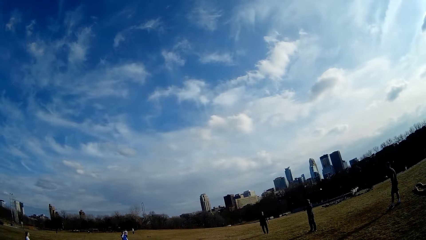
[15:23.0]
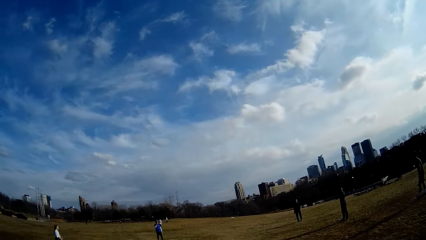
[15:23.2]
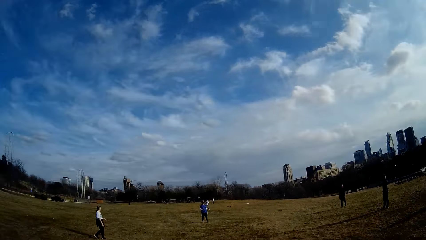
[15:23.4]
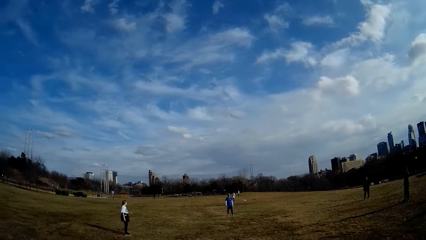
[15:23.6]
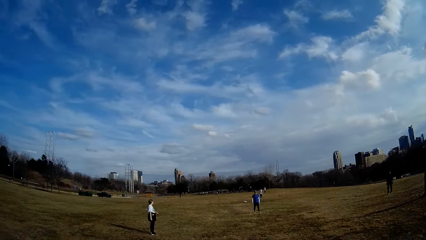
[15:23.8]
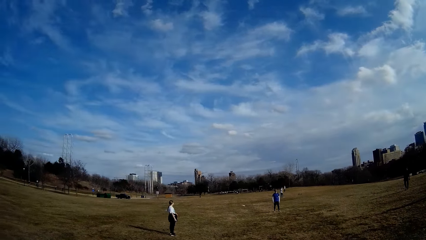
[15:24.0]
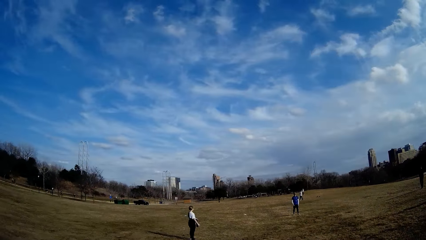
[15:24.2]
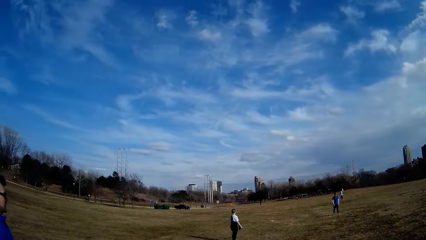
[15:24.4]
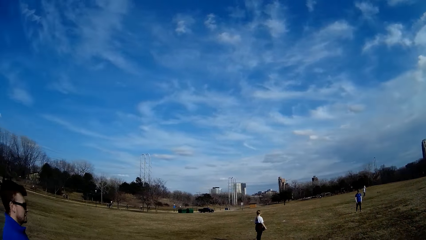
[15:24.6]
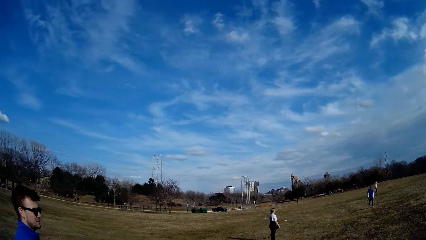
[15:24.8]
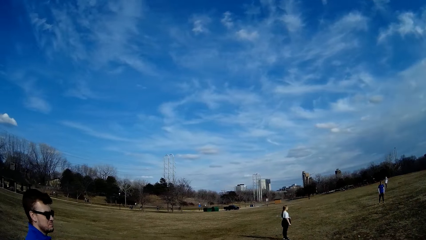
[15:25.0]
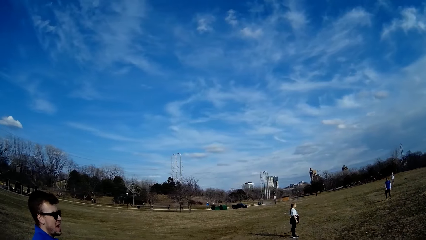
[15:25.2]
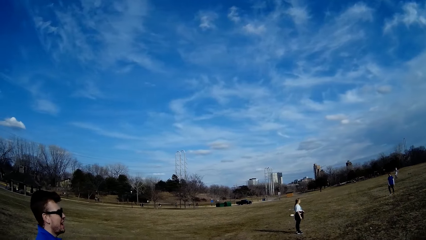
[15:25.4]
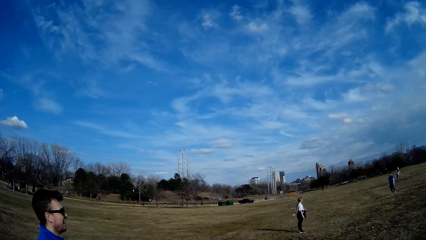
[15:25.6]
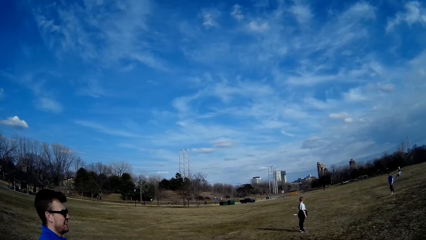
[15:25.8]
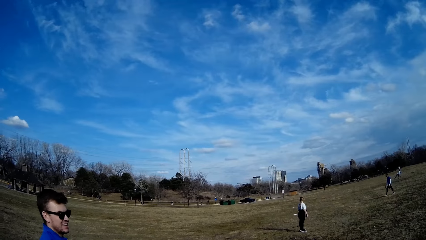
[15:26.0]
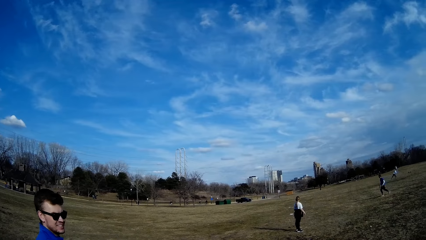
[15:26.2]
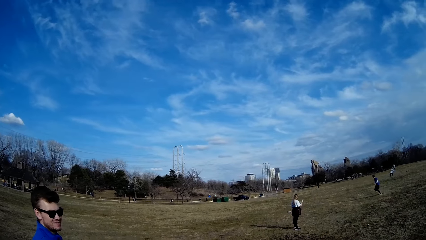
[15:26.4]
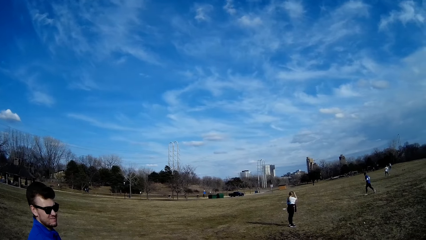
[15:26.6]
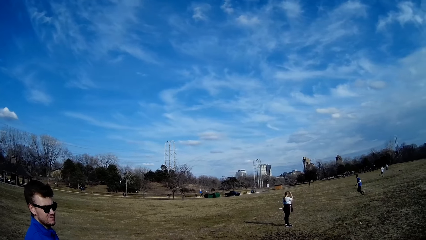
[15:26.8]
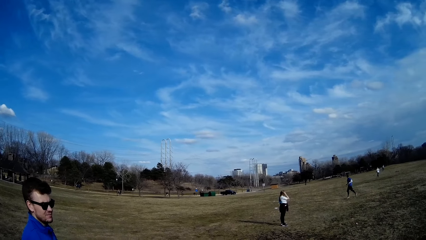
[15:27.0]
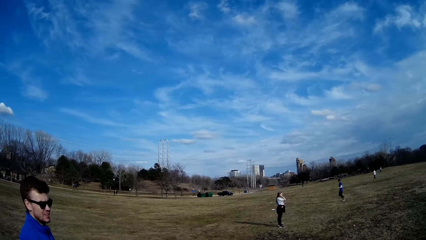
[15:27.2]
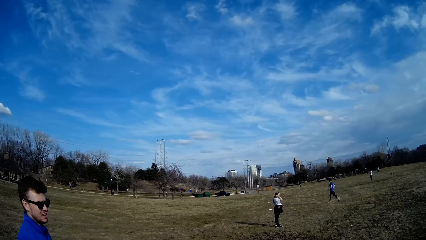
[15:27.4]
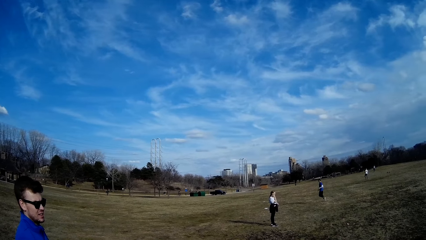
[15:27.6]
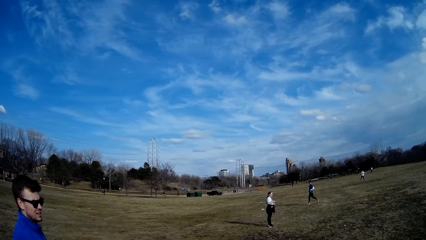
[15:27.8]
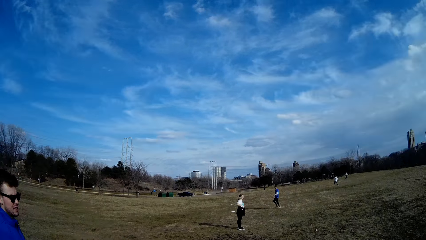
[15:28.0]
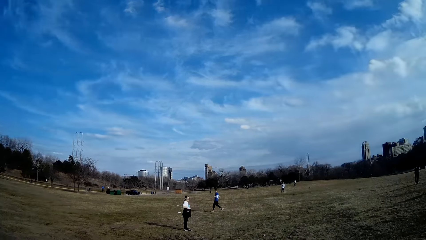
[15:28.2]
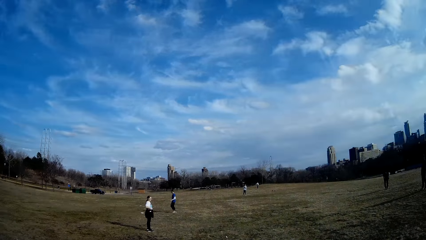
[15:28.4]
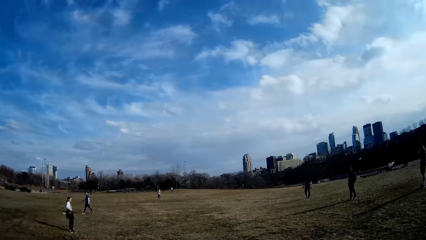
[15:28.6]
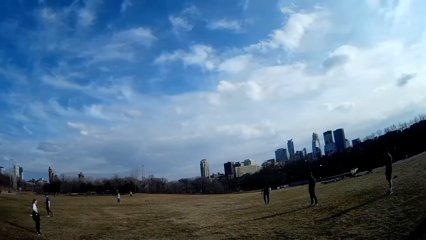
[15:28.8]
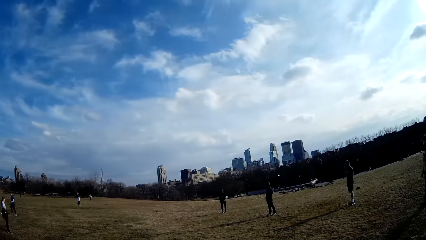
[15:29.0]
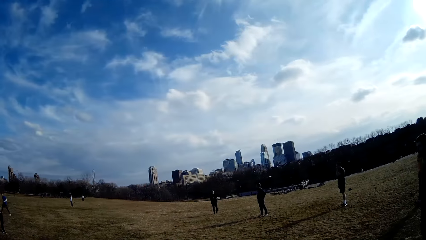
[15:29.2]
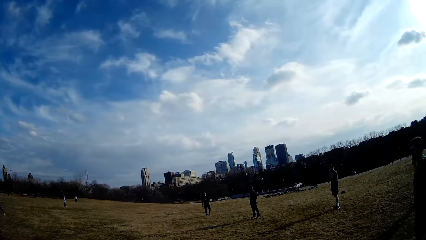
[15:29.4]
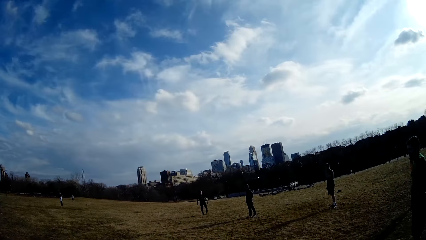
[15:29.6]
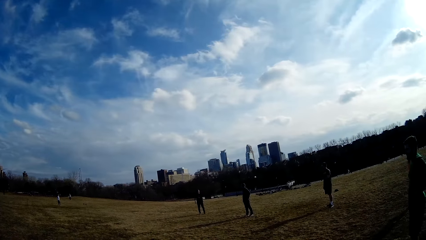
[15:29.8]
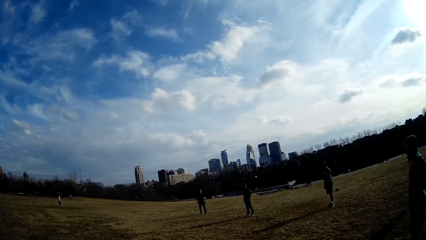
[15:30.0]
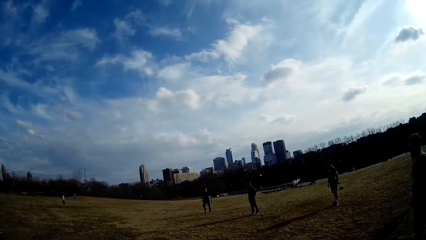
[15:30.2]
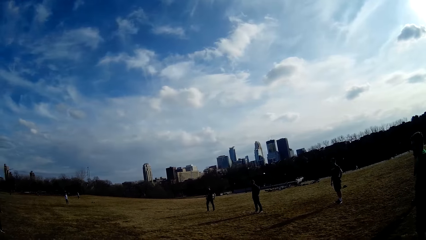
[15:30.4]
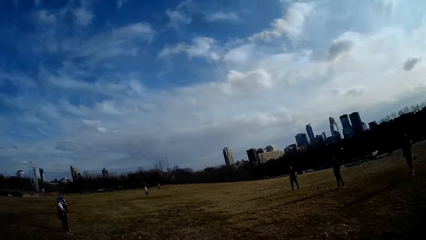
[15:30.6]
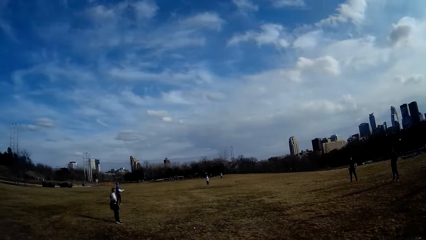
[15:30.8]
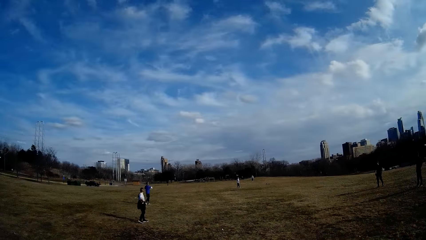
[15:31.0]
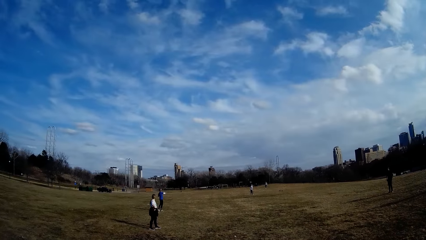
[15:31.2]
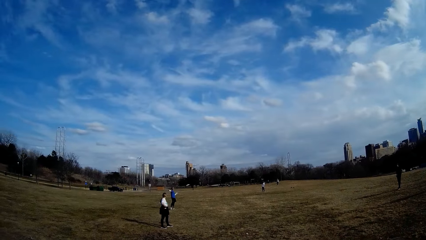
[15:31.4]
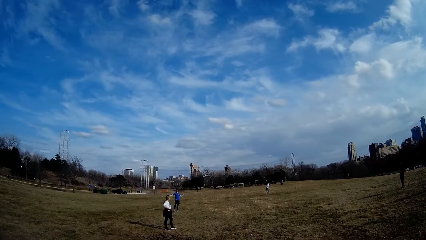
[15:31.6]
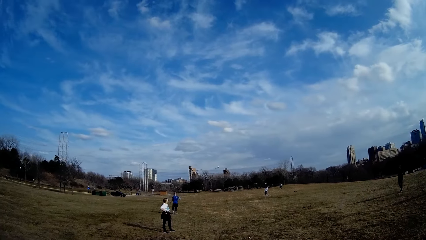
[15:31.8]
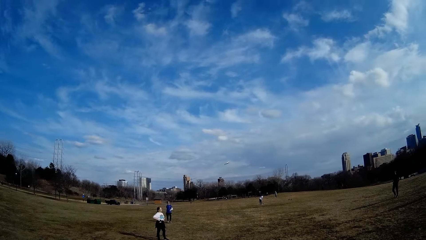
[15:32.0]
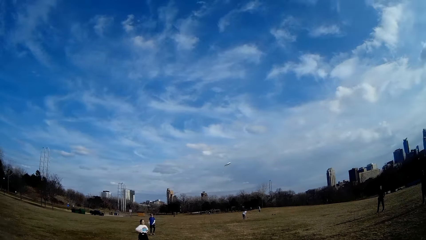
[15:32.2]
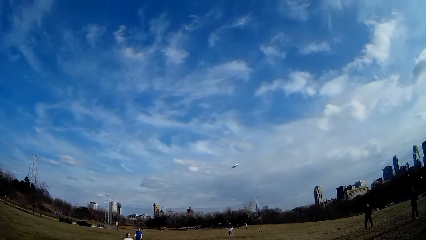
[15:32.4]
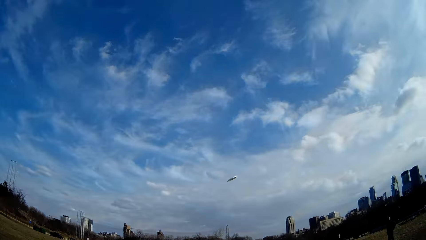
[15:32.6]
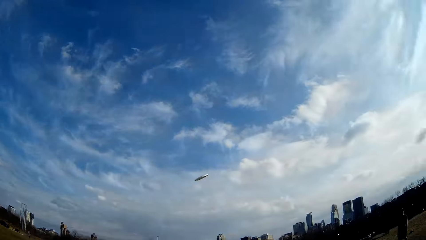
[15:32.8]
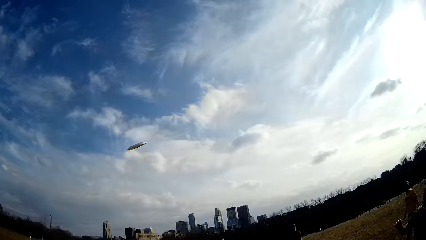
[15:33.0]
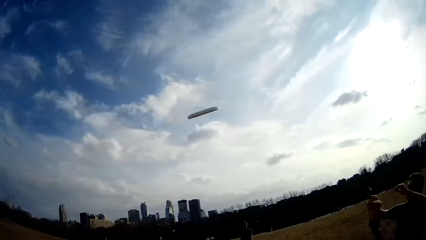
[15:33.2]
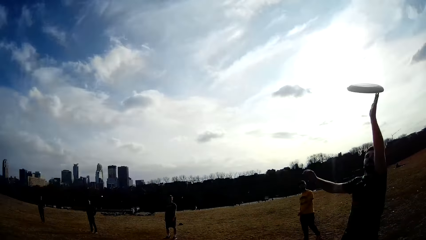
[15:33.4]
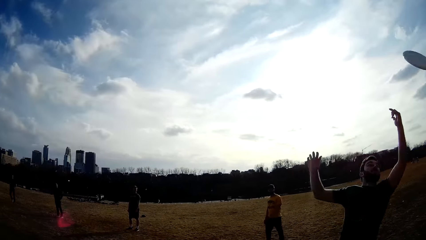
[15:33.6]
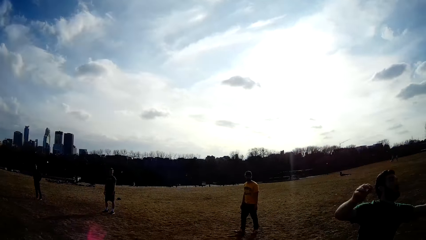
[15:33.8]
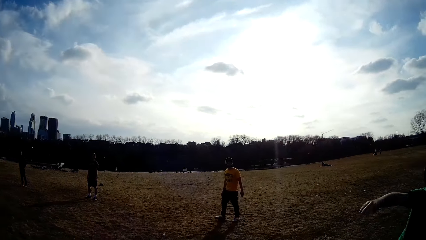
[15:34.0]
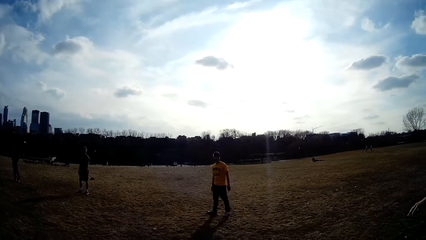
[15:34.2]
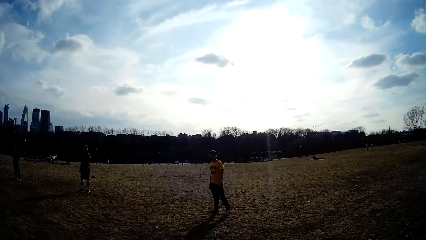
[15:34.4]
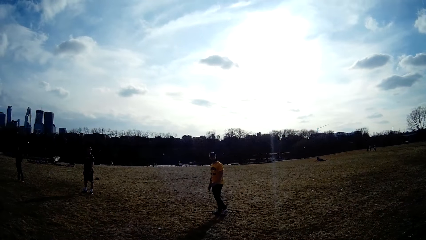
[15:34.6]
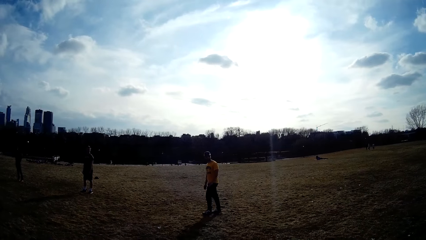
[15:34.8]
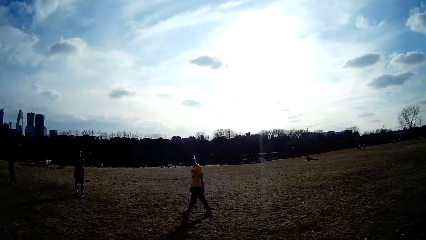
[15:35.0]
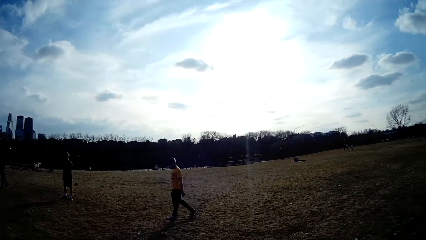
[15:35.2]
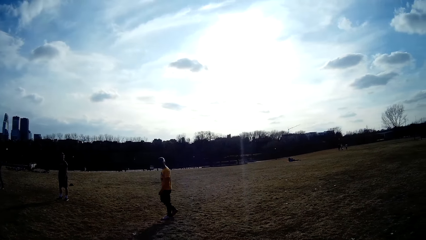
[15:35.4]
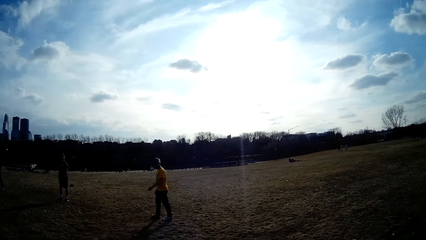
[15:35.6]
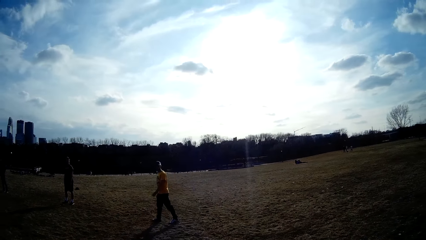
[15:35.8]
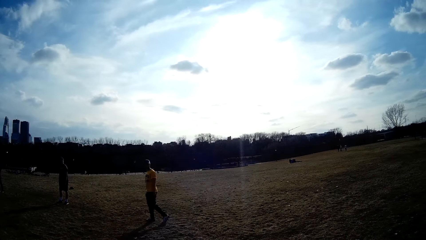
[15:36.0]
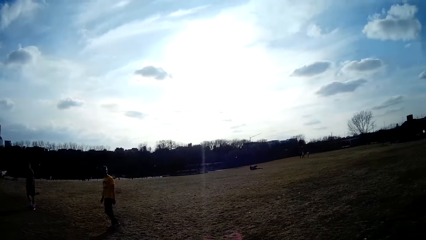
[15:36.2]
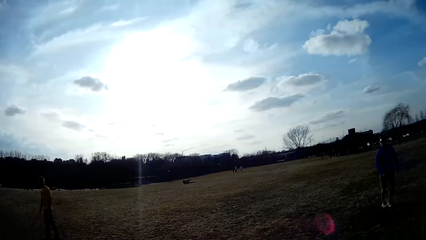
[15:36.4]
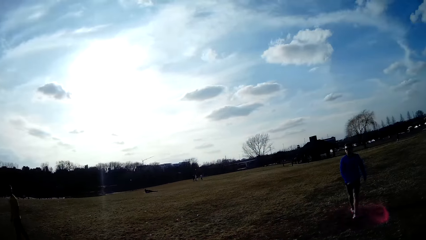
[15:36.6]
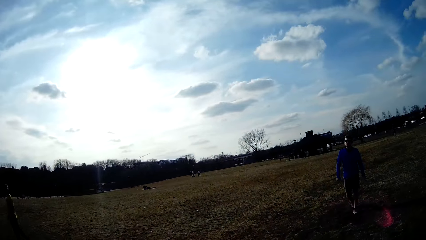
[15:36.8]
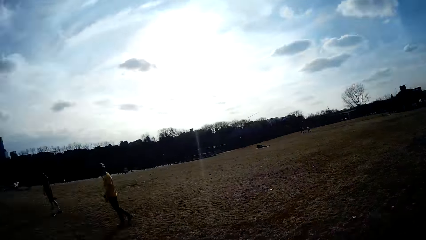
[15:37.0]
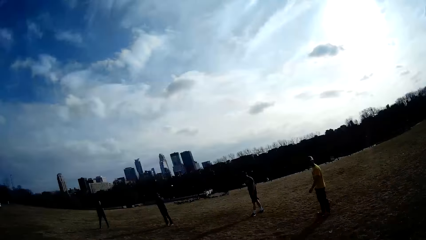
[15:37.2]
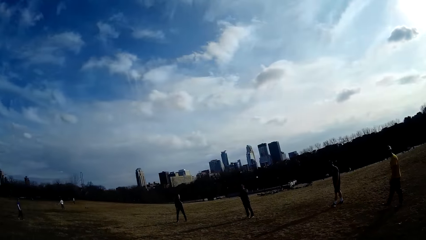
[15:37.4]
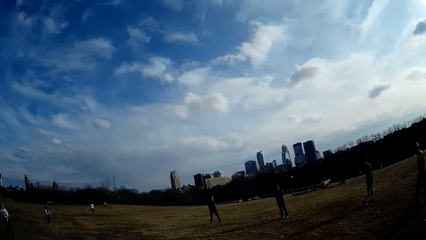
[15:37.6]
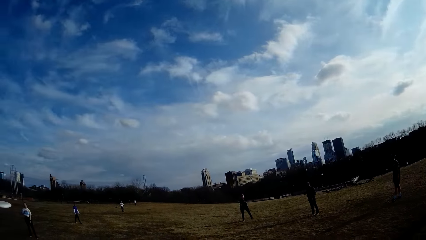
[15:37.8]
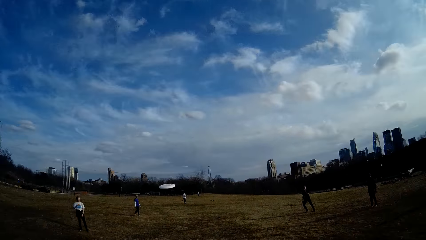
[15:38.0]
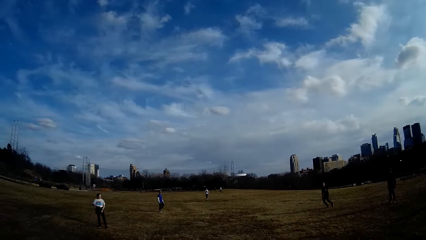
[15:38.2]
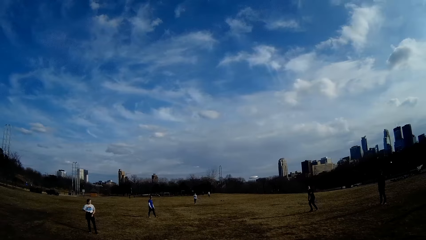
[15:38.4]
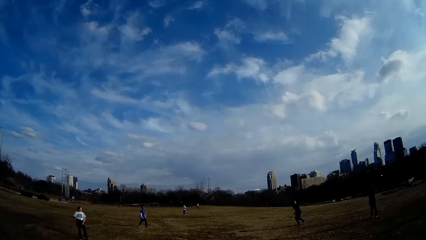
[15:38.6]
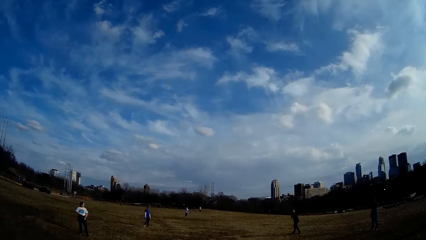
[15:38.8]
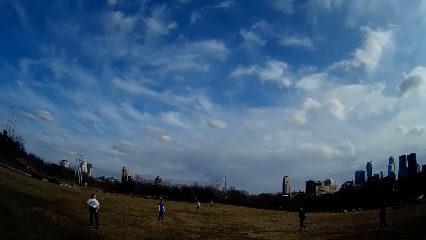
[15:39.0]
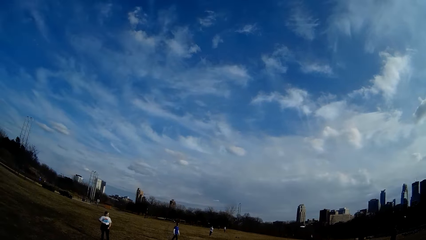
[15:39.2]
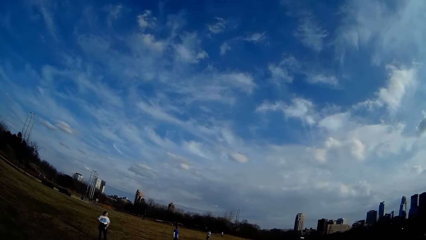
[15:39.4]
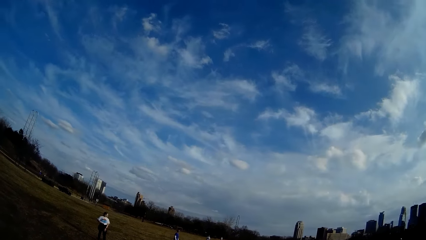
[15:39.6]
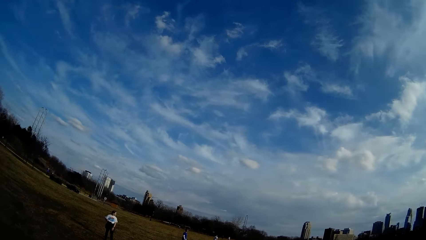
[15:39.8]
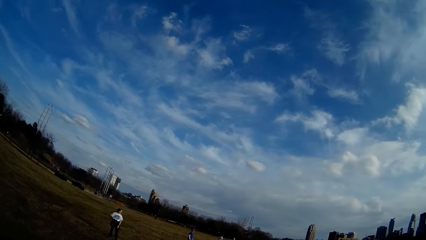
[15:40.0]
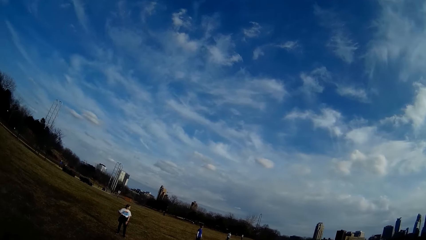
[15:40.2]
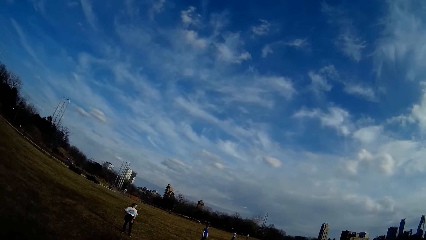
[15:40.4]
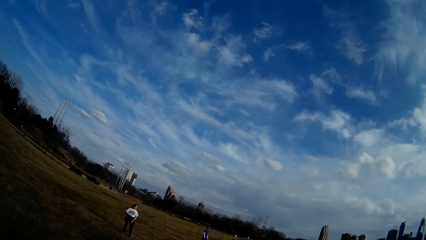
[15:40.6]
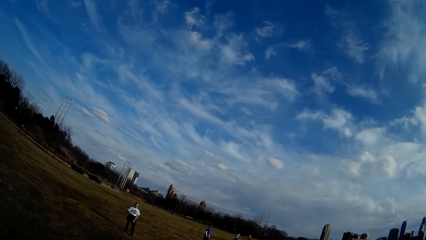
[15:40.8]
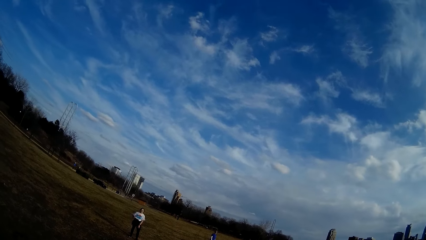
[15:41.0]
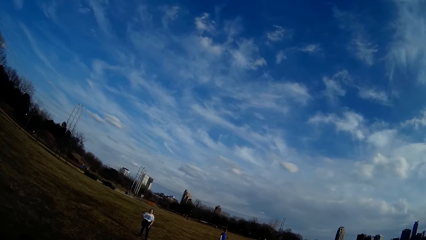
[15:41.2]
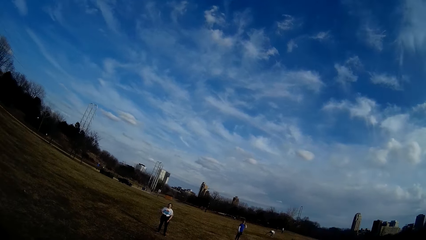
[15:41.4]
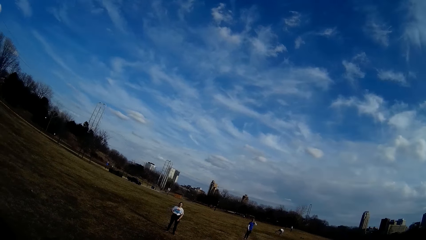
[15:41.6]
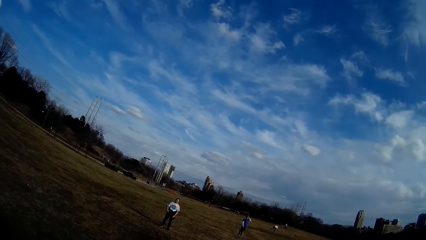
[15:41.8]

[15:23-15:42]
The man throws the slate or flying plate in the air. Another man runs towards the fallen plate. The second man walks towards the slate. The second man picks the fallen flying plate, holds the slate, and throws the slate in the air. A third man tries to catch the flying plate with no success. A fourth man walks around the field. The first man makes for the slate in the air.
